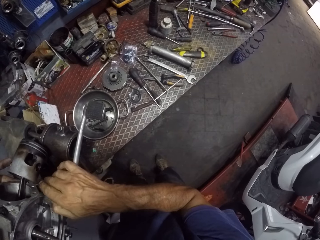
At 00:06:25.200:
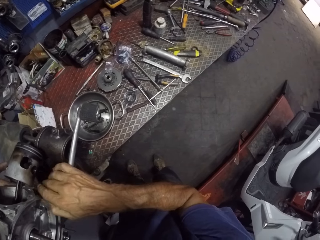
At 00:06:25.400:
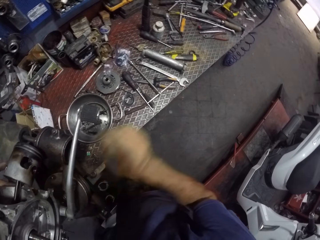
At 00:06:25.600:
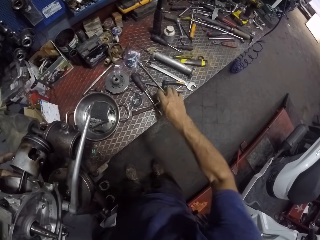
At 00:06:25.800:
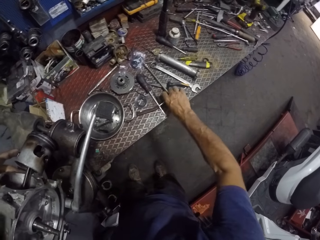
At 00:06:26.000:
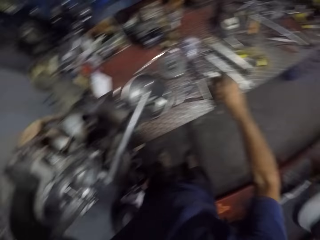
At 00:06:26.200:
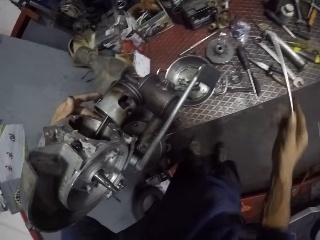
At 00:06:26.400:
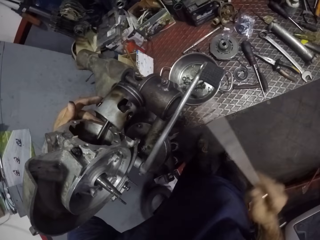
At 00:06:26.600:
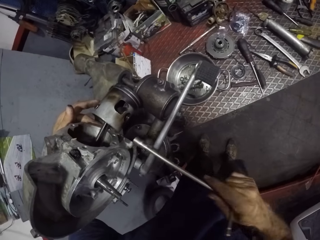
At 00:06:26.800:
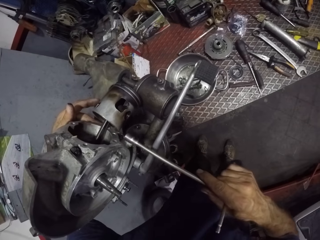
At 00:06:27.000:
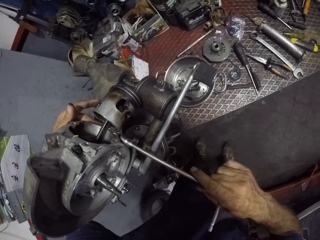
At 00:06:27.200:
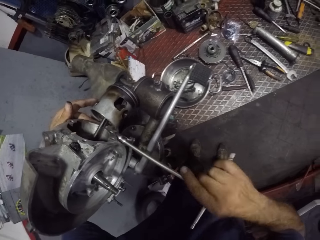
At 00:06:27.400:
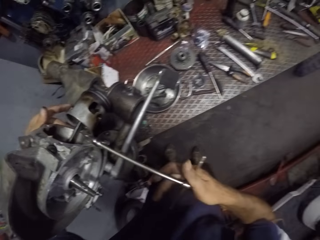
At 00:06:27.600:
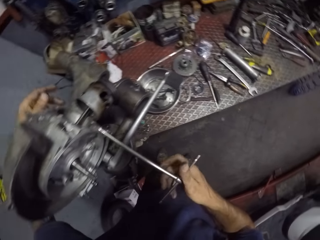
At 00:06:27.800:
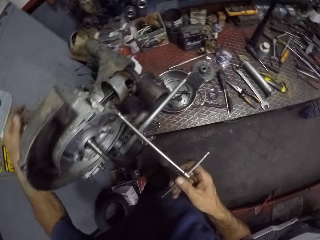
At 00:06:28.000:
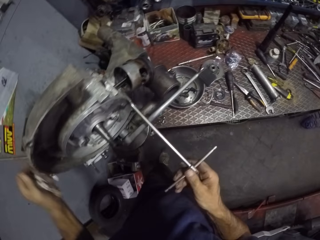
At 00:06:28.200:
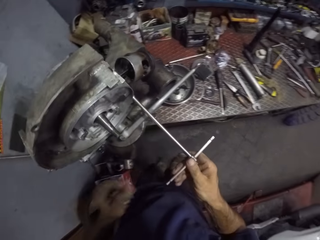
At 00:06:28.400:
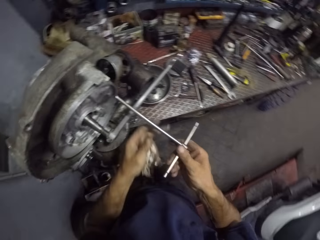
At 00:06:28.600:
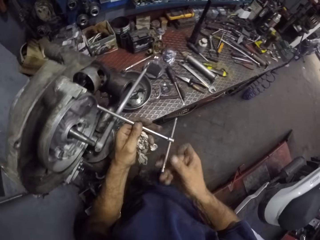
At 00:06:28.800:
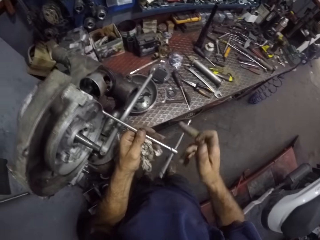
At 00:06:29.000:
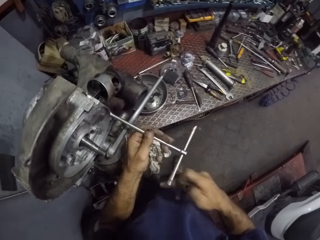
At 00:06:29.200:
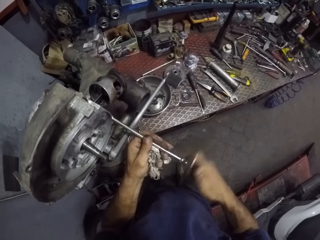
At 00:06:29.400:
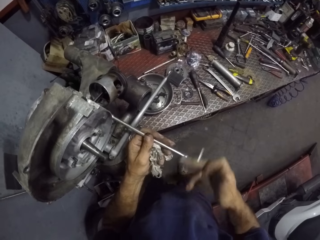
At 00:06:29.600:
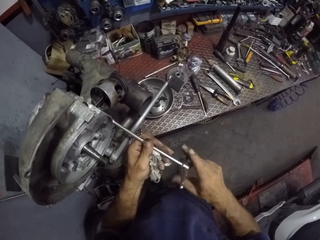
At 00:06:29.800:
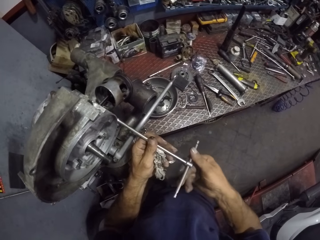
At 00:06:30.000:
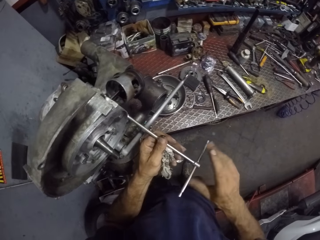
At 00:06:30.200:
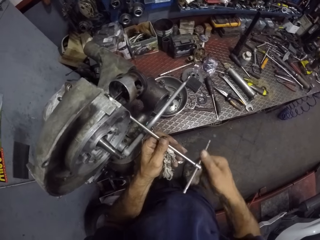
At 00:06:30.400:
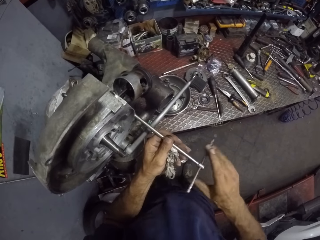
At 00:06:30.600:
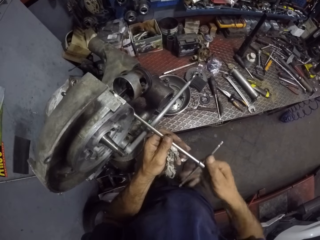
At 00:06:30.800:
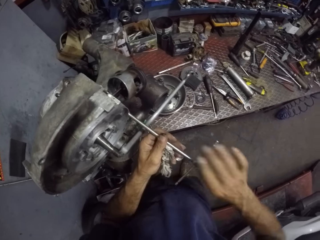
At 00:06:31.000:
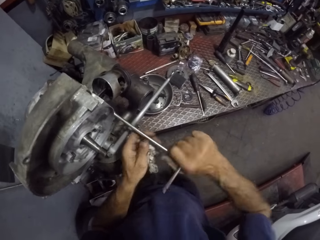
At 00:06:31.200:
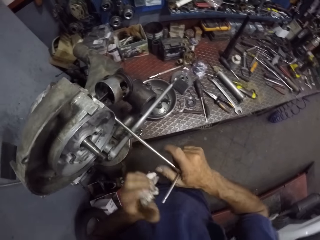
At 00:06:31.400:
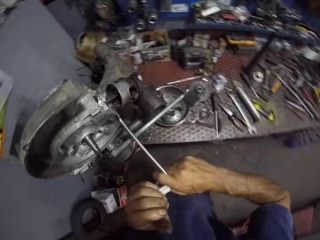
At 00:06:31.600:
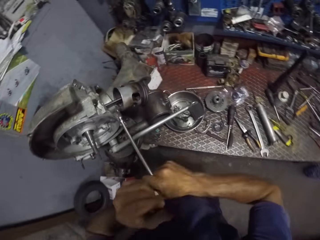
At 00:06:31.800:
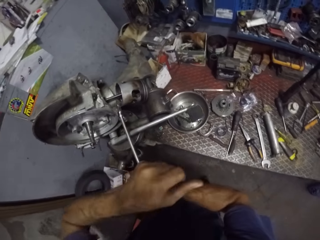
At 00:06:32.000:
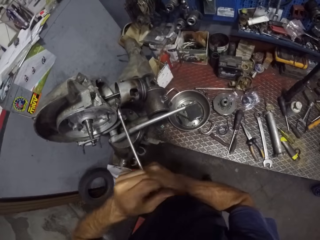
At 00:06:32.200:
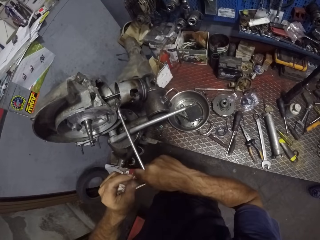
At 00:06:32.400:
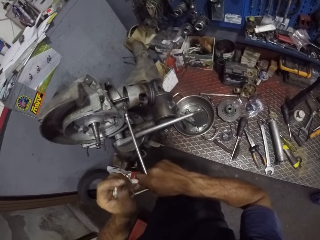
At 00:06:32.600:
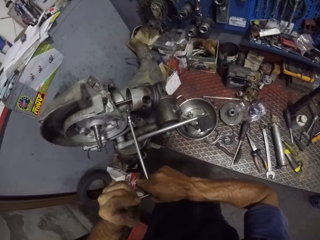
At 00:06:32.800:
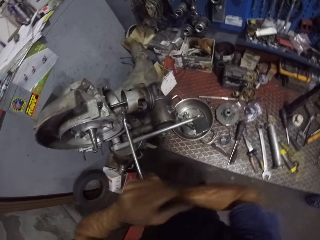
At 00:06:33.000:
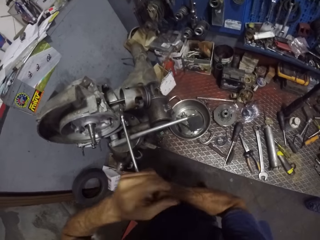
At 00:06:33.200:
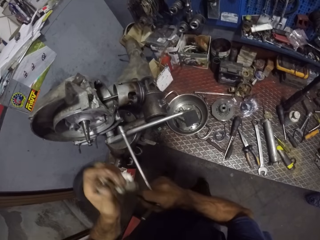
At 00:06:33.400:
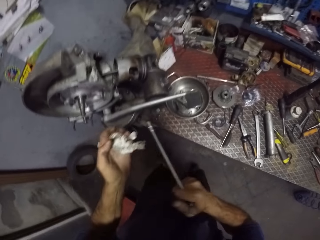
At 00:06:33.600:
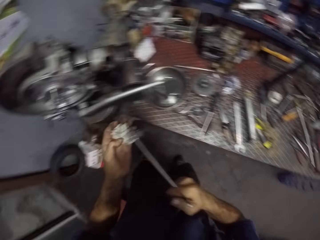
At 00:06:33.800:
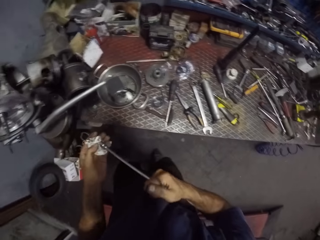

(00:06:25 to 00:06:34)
The camera wearer picks the T spanner from a table with his right hand. He tightens the nut with the T spanner using his right hand. He adjusts a bolt on the engine. He holds the T spanner using his left hand. He tightens the nut with the T spanner using both hands.

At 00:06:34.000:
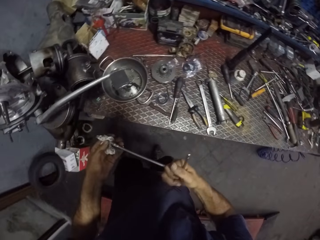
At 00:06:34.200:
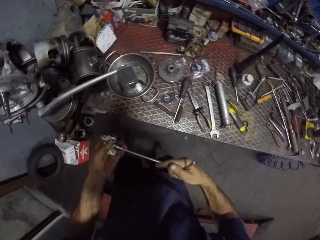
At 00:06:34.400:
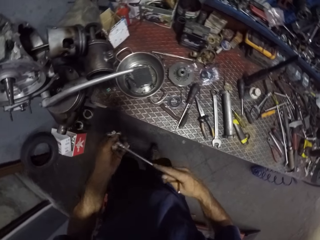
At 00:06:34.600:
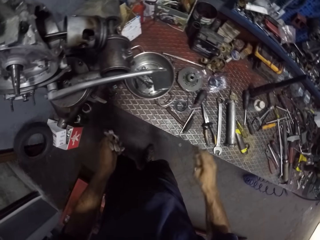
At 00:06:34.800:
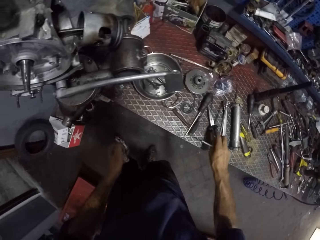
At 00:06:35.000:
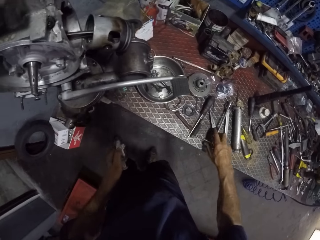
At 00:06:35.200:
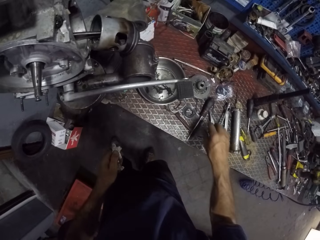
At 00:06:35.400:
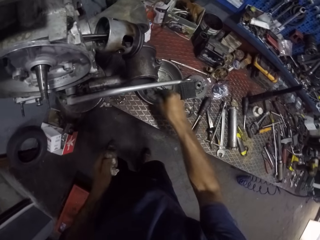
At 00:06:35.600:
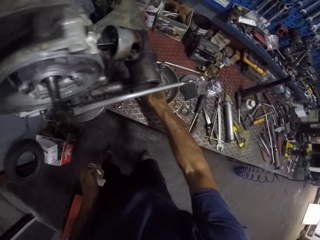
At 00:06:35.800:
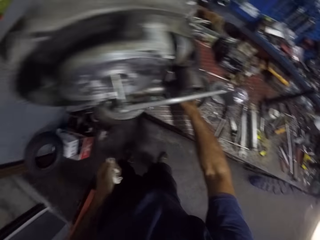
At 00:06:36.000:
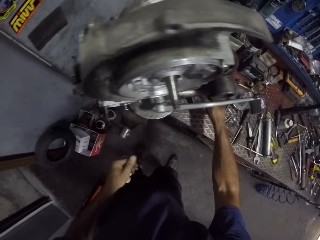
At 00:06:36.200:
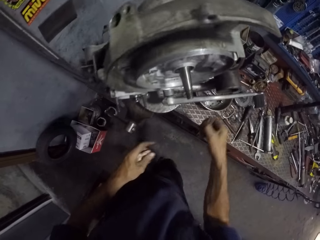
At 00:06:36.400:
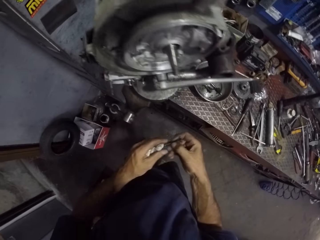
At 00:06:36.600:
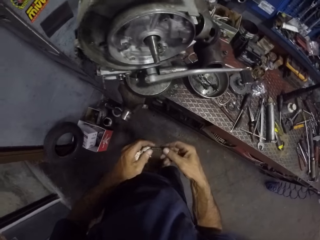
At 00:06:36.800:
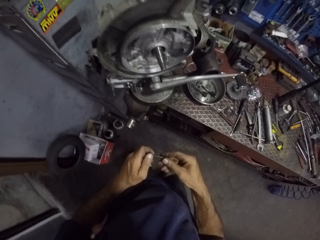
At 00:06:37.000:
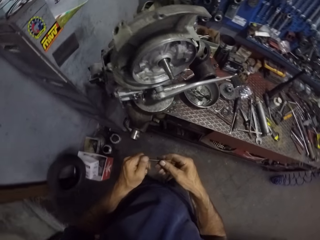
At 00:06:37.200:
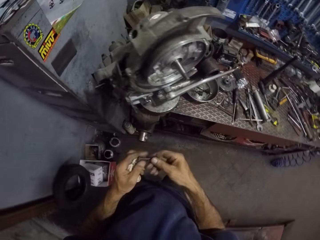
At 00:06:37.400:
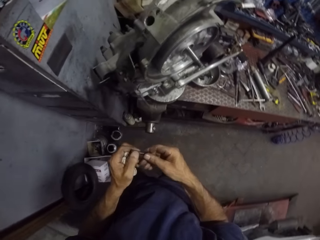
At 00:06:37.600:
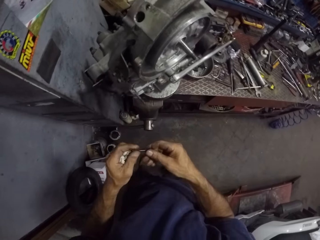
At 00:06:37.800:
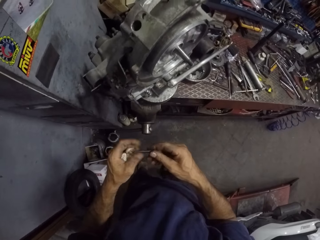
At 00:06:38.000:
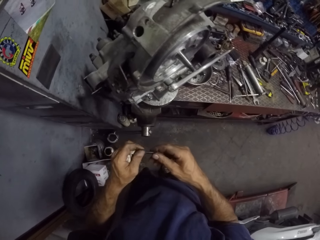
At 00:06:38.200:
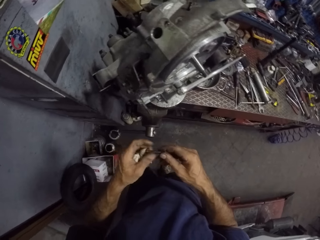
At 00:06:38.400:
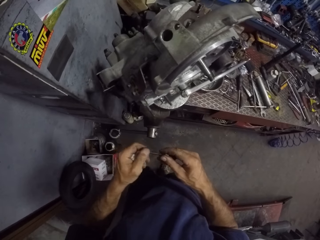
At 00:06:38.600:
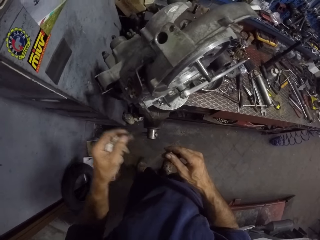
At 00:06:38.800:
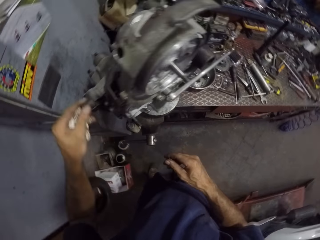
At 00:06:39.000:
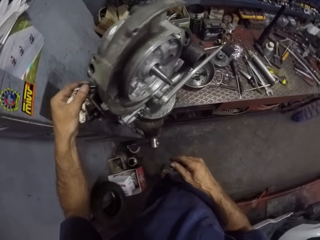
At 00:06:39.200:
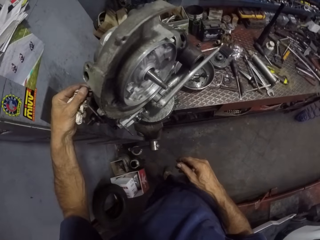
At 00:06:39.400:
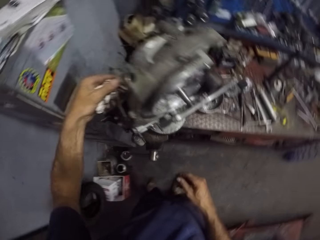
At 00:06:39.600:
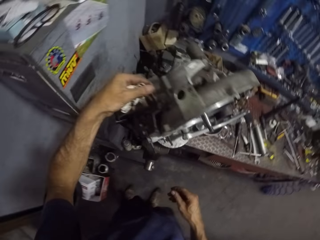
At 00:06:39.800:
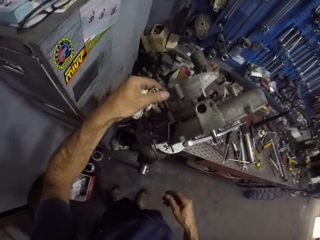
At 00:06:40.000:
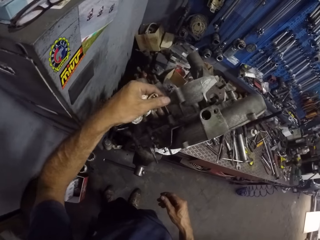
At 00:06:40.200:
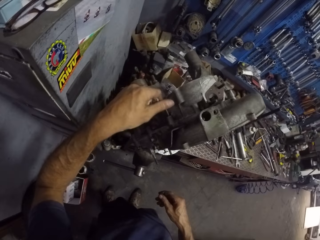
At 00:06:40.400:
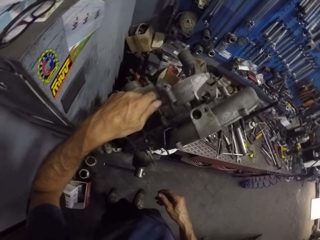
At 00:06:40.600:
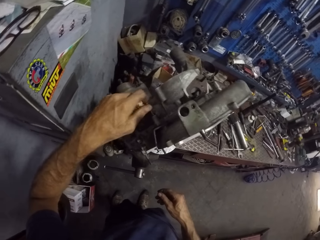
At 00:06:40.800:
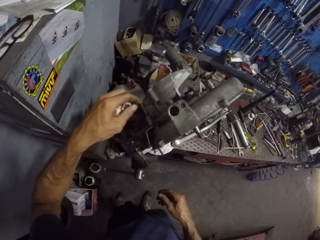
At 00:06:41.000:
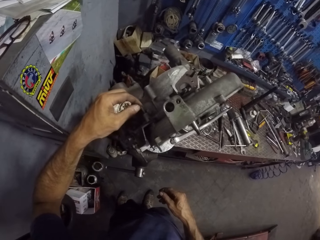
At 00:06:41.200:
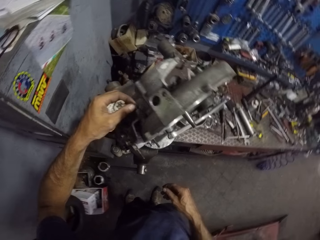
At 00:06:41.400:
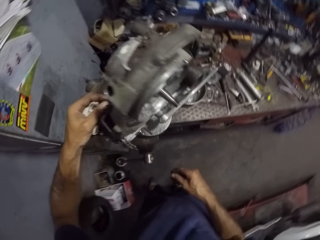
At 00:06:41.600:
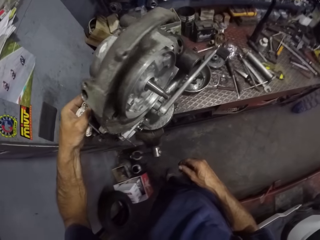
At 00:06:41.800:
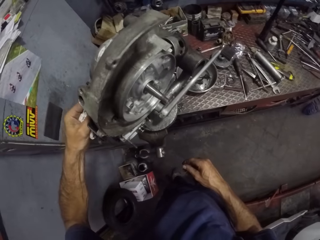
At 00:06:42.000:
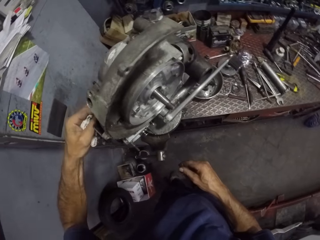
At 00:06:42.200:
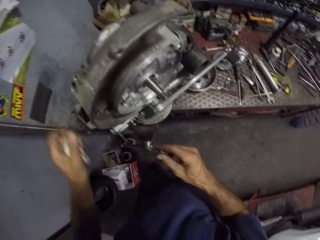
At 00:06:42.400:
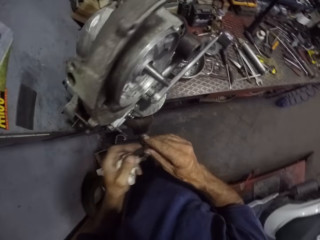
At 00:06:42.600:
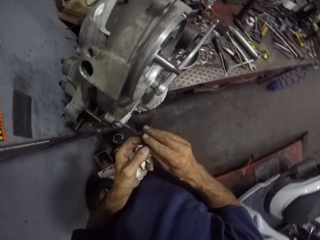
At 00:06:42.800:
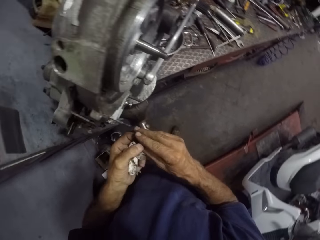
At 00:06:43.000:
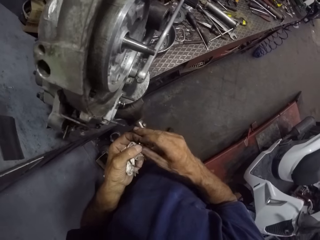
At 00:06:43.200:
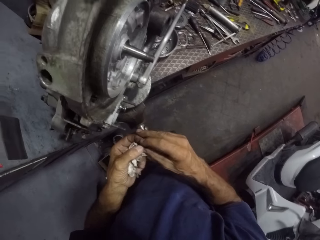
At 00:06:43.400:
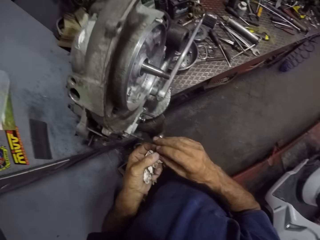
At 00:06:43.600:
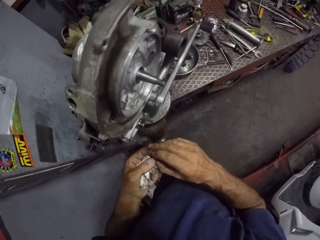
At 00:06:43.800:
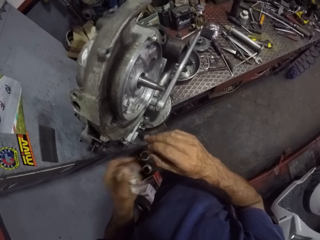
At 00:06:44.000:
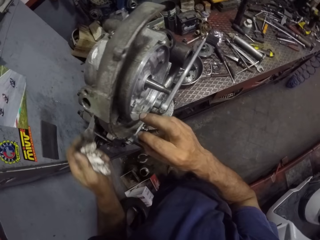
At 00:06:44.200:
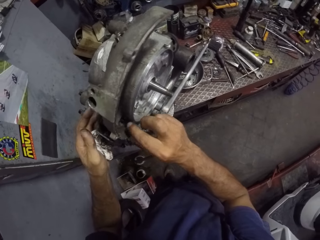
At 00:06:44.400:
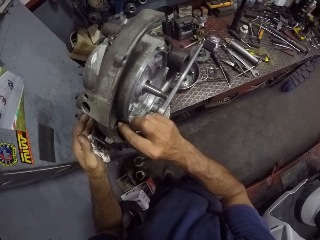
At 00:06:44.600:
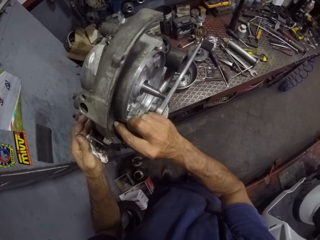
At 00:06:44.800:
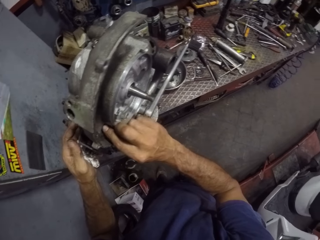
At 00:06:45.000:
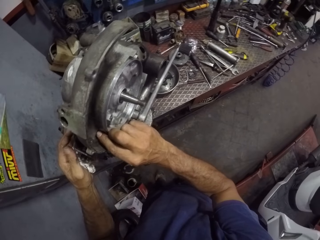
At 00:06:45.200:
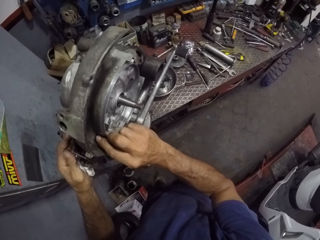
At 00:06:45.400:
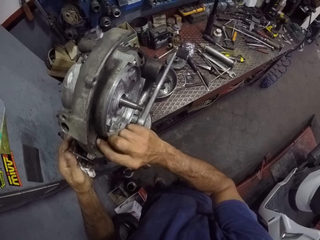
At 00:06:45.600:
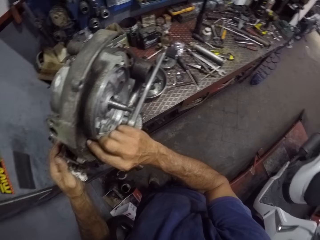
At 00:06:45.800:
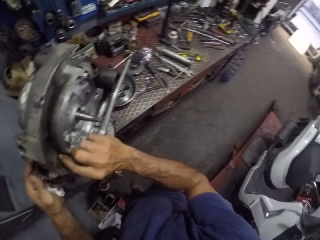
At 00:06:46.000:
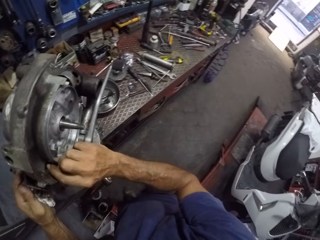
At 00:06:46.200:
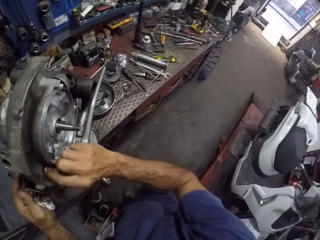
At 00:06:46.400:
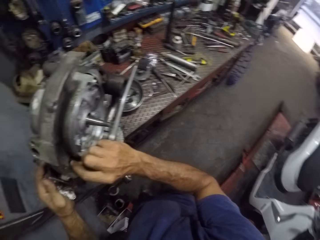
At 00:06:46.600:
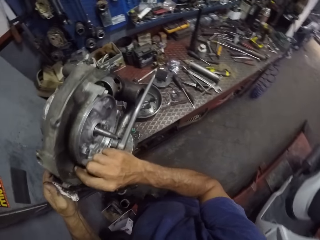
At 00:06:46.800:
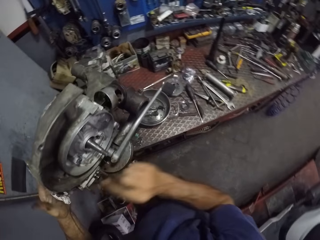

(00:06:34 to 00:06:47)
The camera wearer cleans the T spanner with the tissue in his left hand. He drops the T spanner on the table with his right hand. He picks a bolt from the pan with his right hand. He cleans the bolt with both hands. He screws the bolt into a part of the engine with his left hand. He moves the nut from his left hand to his right hand. He screws the nut into a part of the engine with his right hand.
